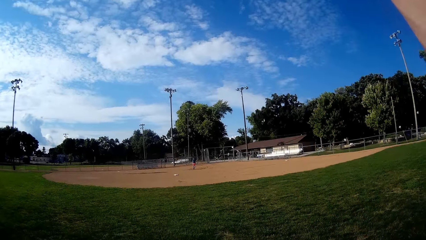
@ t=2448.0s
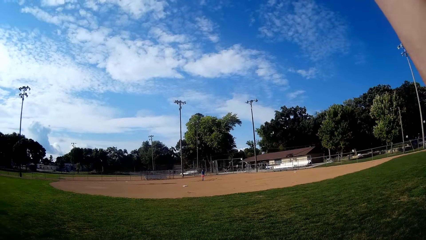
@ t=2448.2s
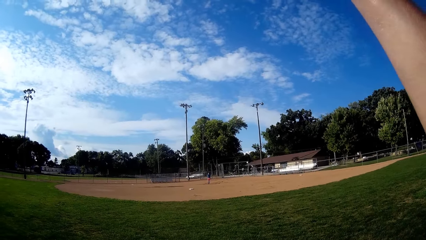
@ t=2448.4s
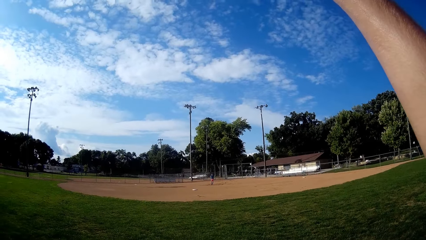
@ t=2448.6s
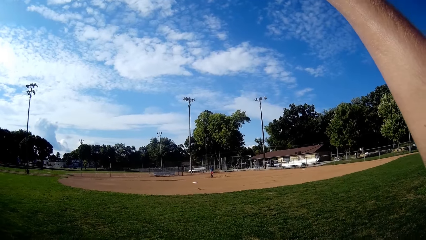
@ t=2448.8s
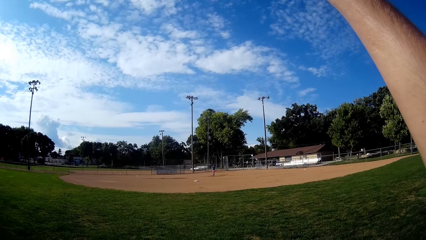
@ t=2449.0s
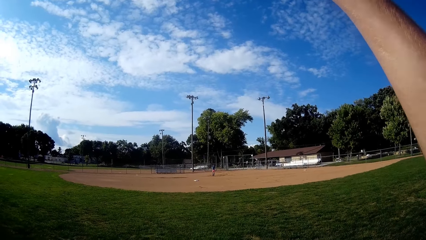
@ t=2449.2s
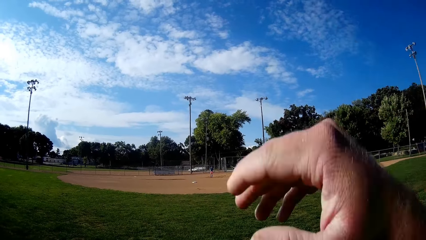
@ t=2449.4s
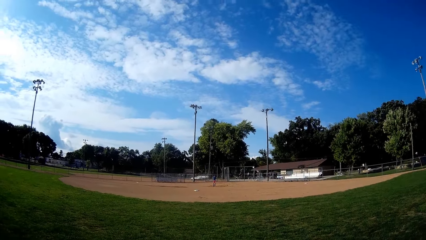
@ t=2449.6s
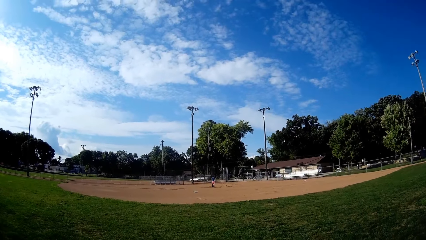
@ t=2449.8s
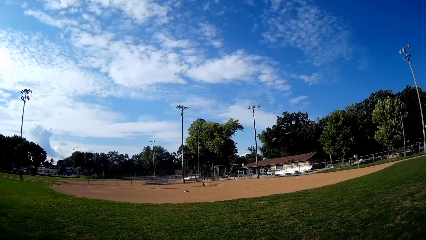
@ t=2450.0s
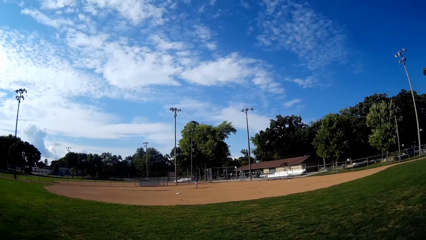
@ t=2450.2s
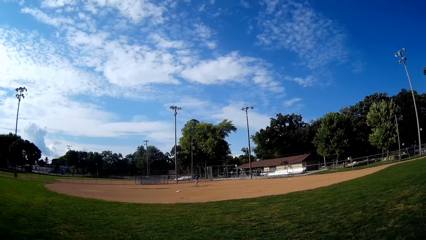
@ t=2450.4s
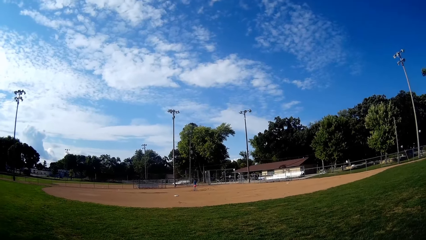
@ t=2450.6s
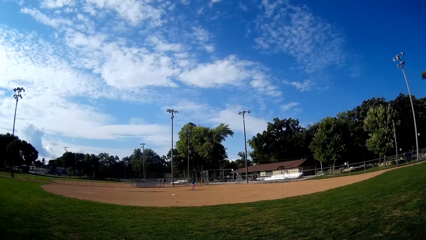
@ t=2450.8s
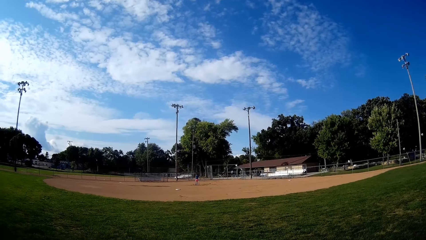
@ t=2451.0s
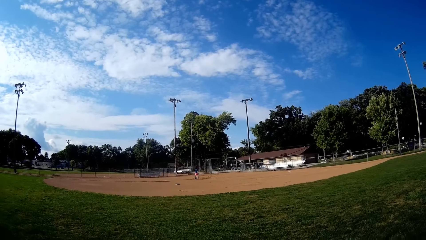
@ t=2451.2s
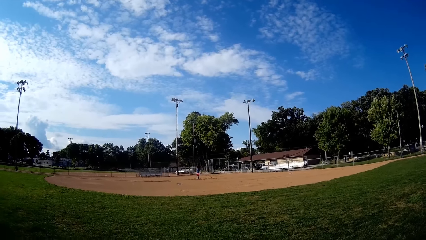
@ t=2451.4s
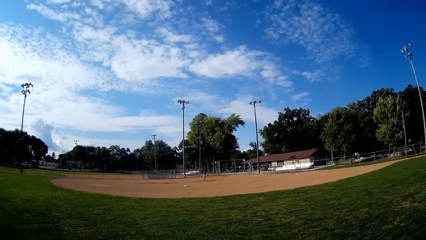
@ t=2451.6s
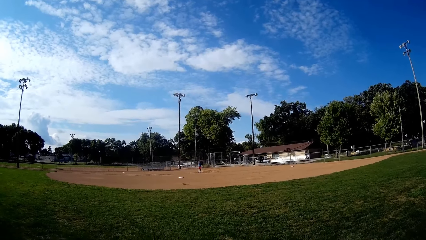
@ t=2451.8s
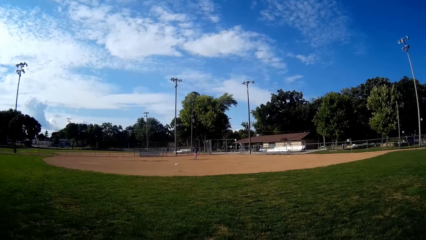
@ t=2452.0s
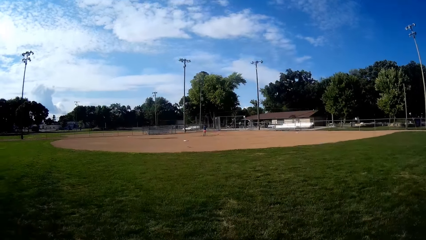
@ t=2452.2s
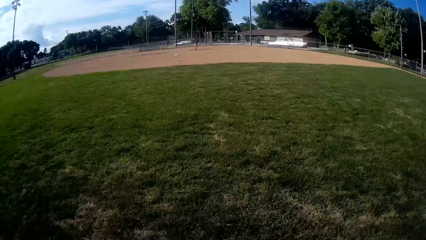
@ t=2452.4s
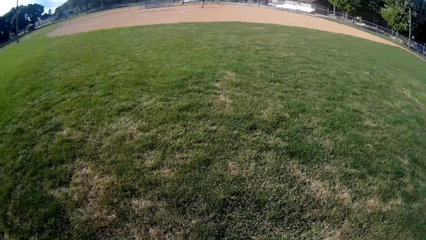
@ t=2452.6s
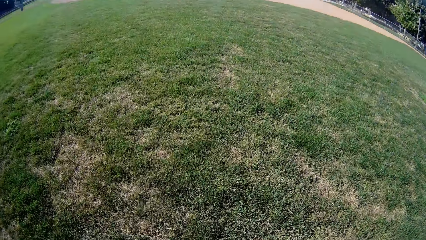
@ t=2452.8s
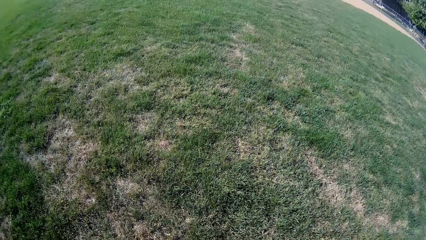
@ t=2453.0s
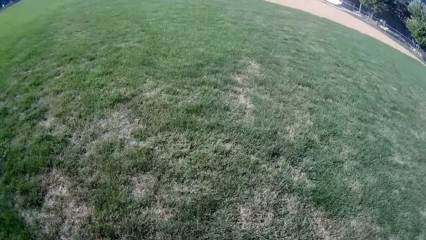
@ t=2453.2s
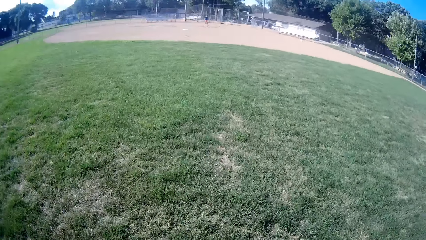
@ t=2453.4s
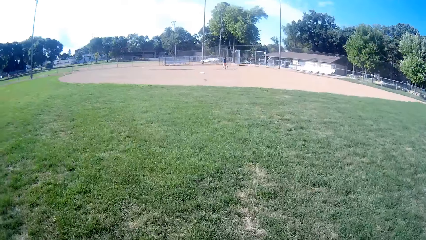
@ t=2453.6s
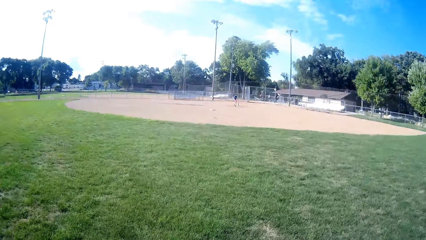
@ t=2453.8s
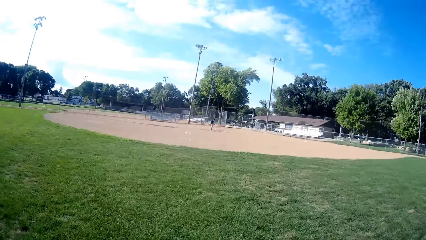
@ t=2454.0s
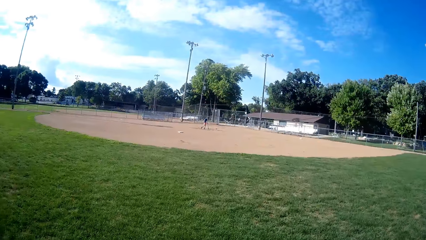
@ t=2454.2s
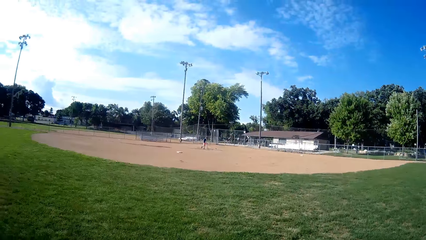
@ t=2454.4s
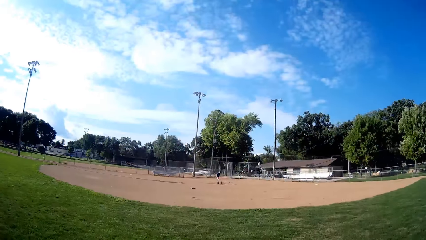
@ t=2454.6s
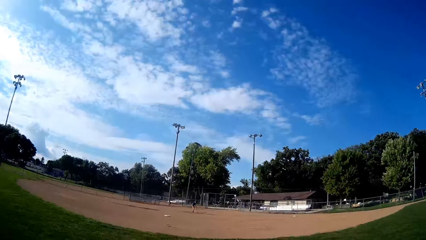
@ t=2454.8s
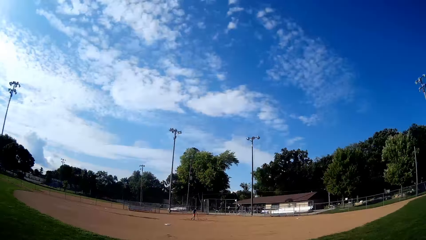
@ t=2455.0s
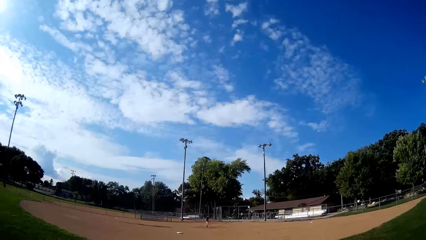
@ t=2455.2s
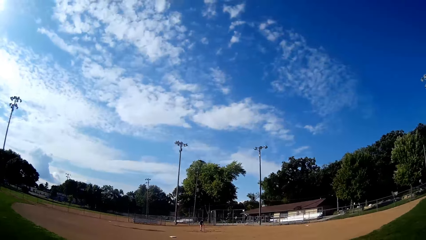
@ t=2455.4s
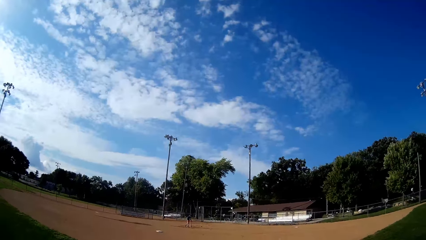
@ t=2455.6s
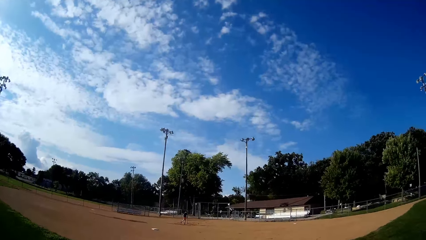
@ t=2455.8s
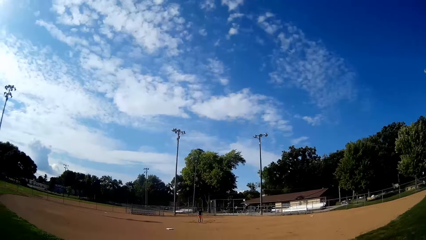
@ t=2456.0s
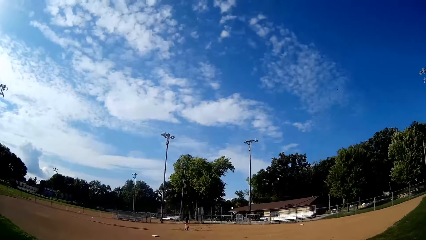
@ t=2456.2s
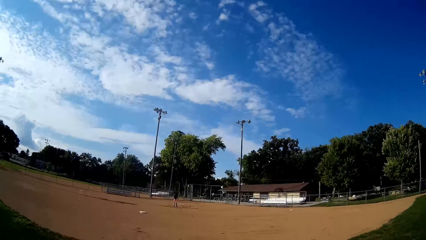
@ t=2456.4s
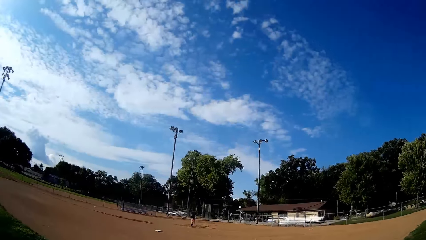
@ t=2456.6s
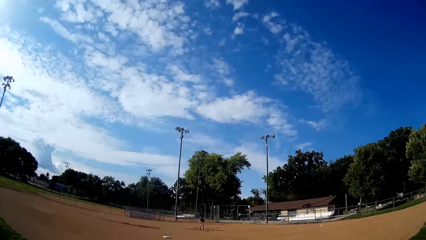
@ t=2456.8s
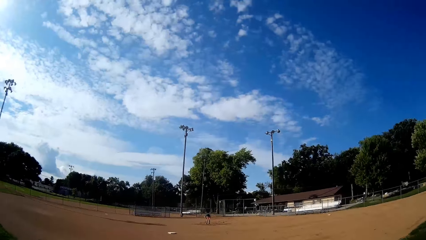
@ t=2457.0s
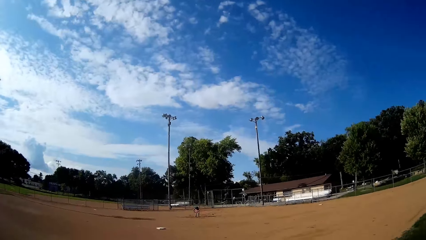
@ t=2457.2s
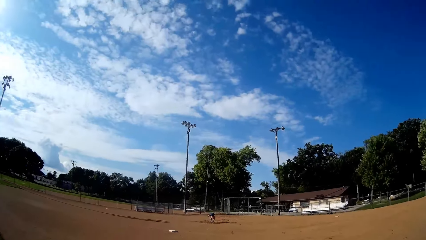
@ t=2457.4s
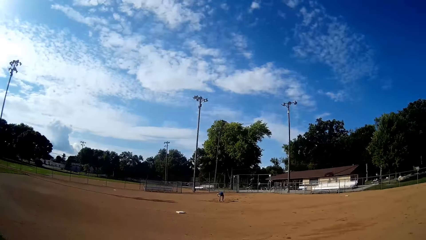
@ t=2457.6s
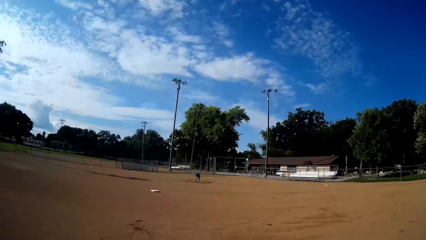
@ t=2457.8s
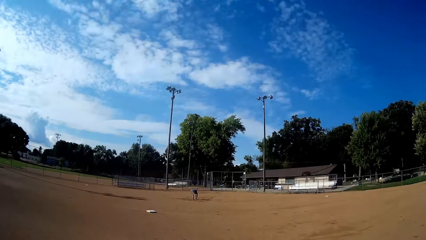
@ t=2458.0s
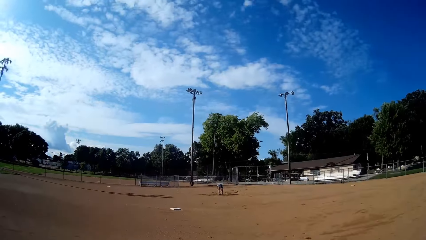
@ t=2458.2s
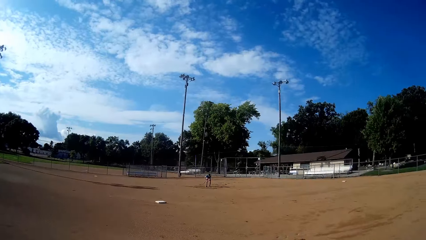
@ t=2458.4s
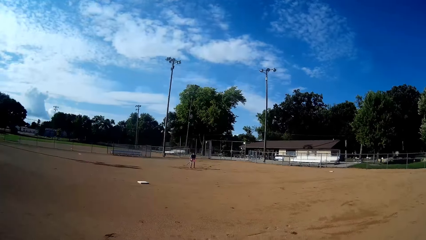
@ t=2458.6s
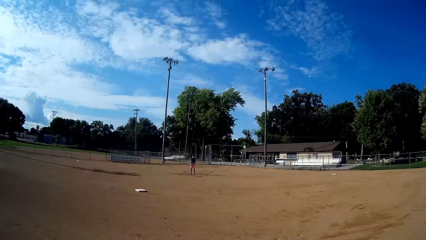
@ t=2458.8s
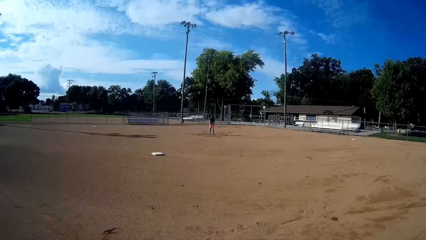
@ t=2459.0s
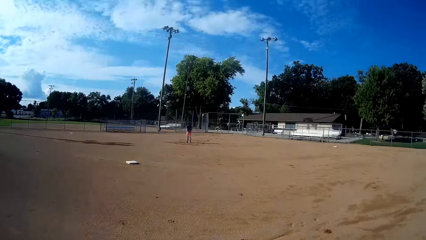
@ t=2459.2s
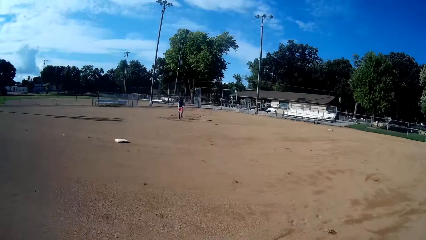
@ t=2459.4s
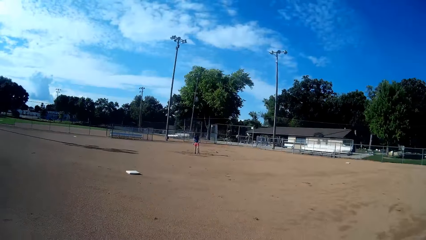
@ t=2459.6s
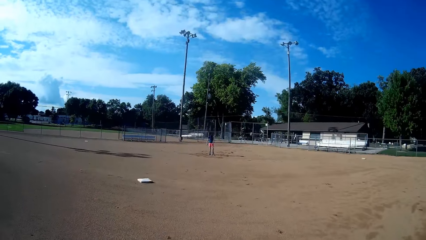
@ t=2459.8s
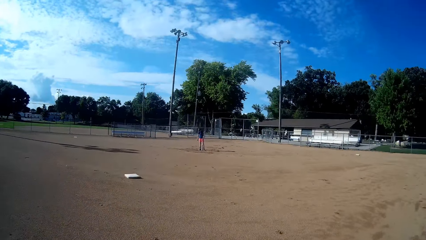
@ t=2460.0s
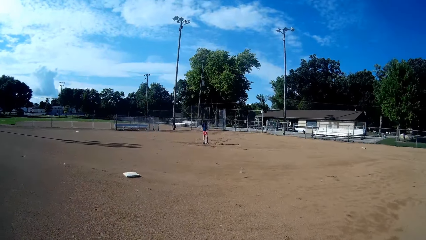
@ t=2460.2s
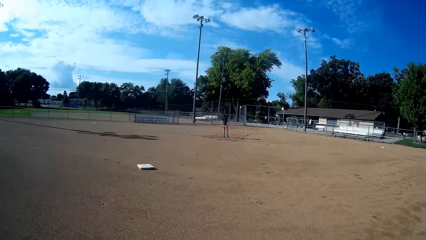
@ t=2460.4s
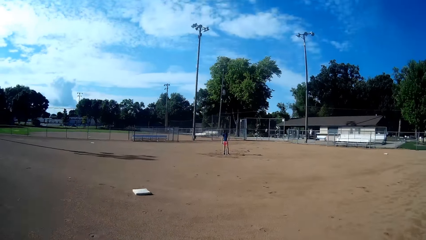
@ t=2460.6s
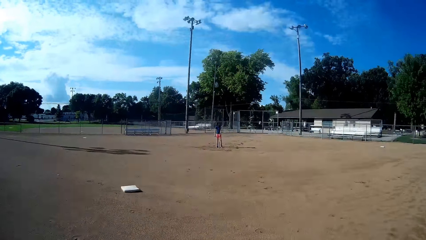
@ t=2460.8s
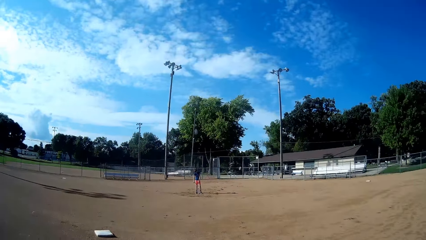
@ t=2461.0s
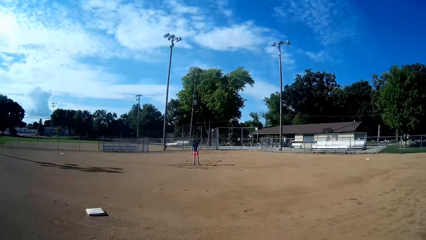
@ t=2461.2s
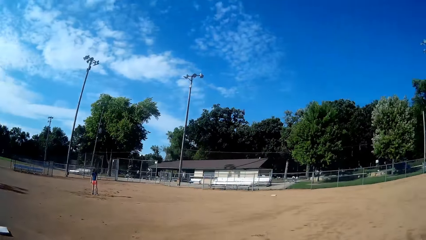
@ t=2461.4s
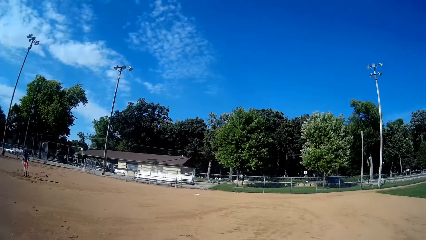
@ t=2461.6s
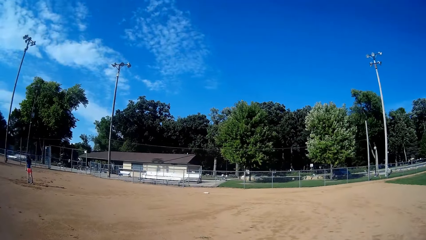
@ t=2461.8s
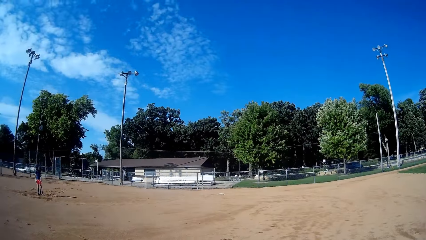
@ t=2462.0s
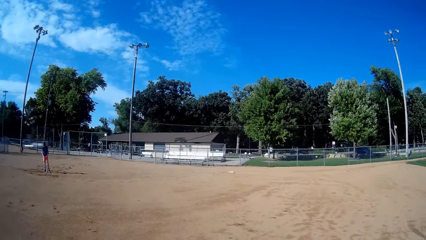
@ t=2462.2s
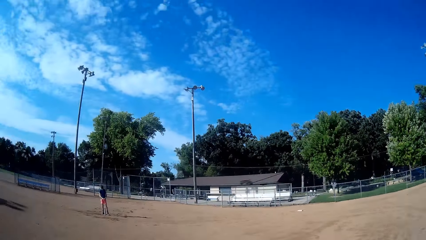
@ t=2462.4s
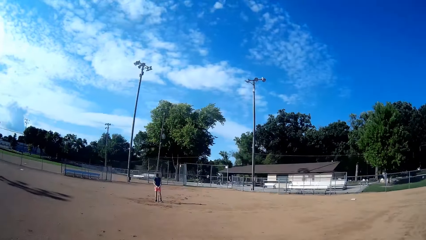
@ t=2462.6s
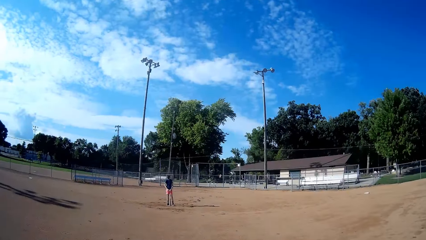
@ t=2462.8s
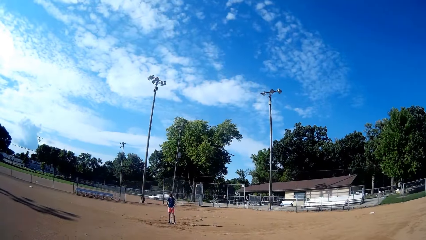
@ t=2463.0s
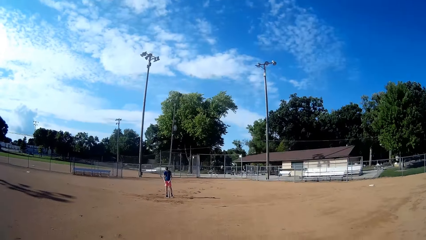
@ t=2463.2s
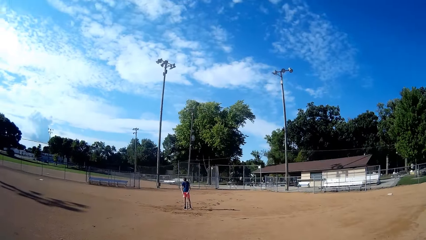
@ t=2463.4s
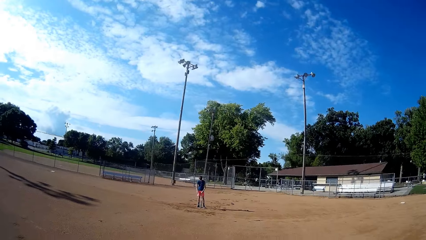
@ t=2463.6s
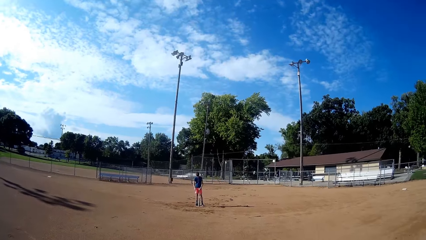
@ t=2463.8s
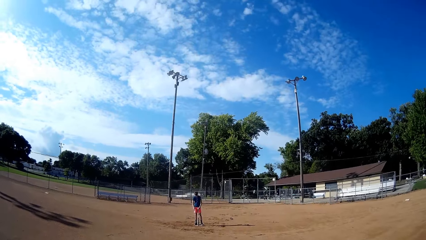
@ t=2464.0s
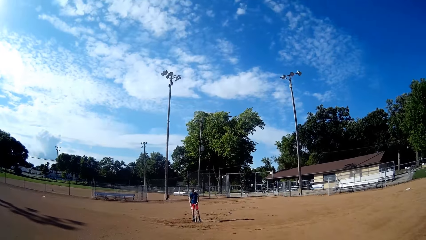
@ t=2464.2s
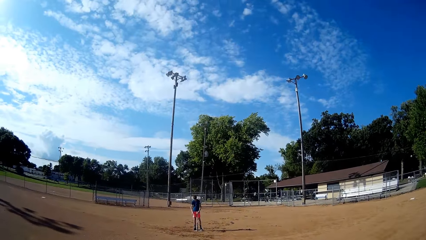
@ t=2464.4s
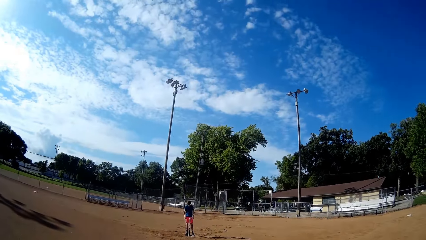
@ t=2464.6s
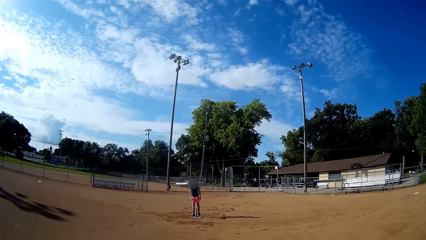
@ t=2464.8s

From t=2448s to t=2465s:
The camera wearer raises his hand. He lowers his hand, stares at a man, and talks to the man. He jogs towards the man. The man bends. The man stands his bat on the ground. The man stands. The camera wearer walks towards the man.
